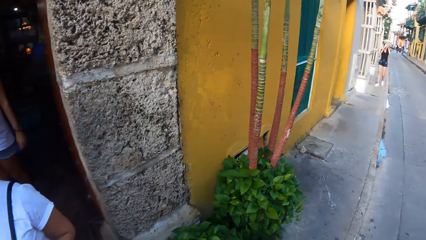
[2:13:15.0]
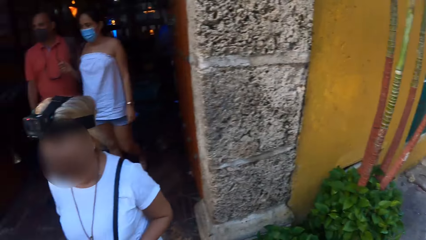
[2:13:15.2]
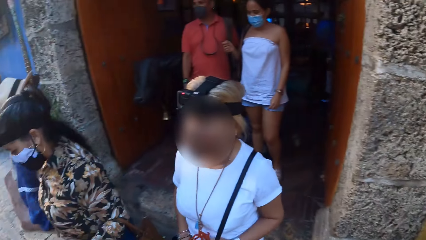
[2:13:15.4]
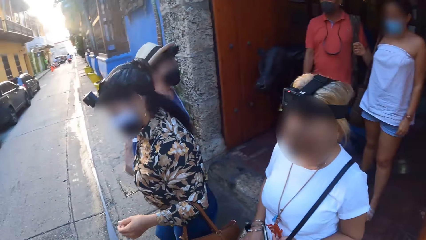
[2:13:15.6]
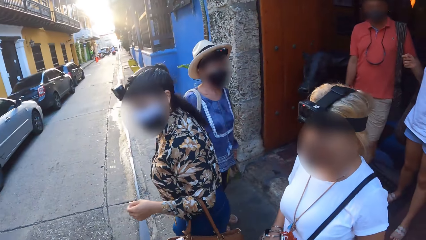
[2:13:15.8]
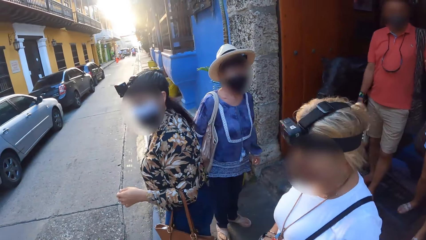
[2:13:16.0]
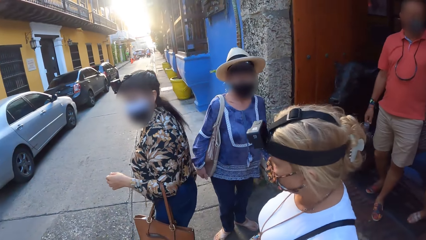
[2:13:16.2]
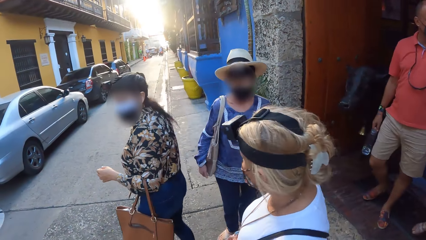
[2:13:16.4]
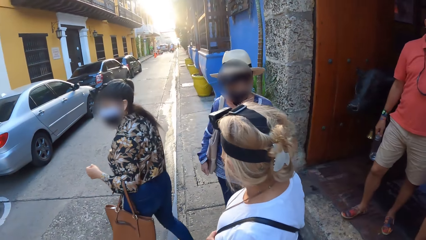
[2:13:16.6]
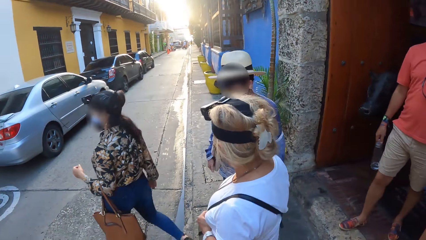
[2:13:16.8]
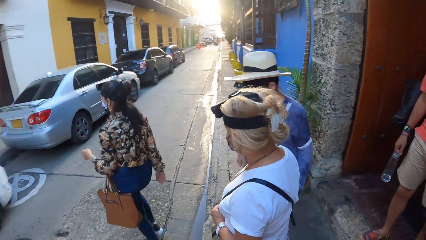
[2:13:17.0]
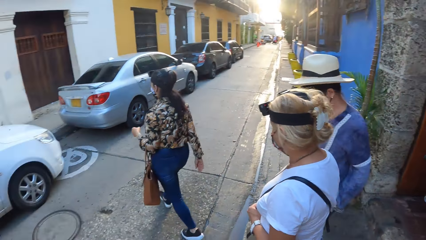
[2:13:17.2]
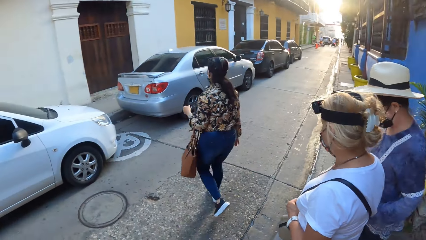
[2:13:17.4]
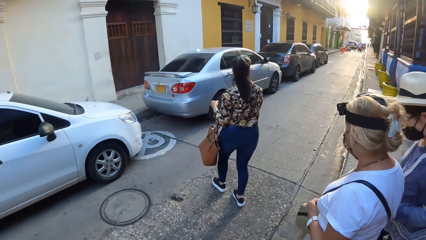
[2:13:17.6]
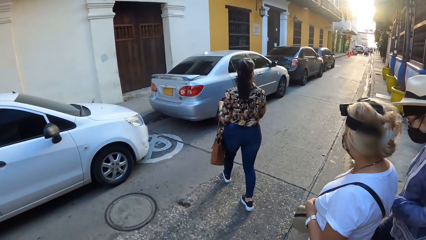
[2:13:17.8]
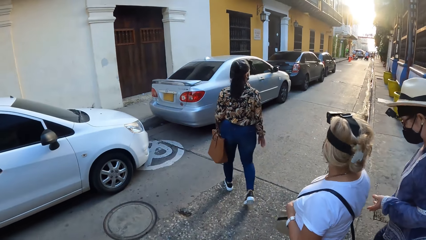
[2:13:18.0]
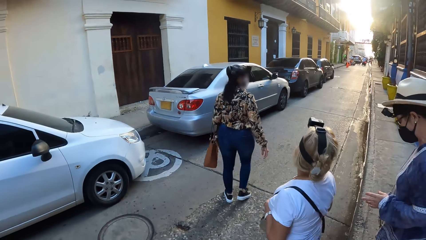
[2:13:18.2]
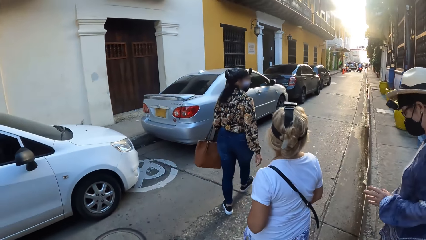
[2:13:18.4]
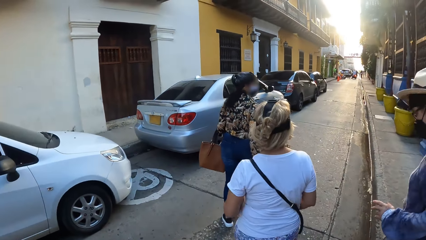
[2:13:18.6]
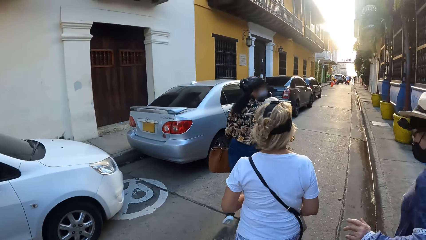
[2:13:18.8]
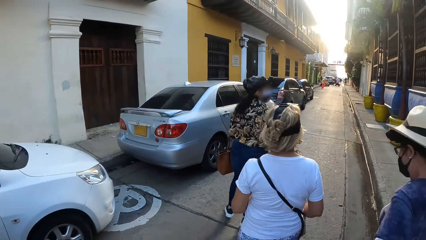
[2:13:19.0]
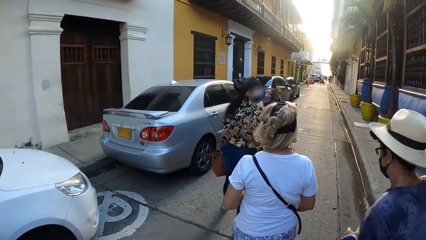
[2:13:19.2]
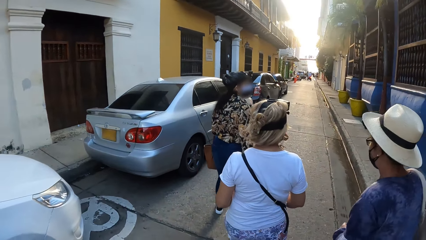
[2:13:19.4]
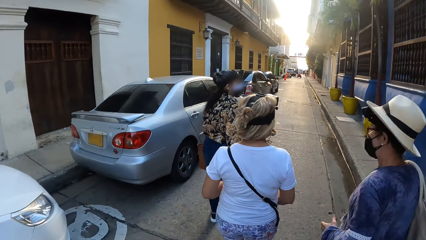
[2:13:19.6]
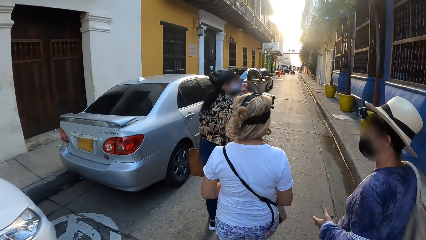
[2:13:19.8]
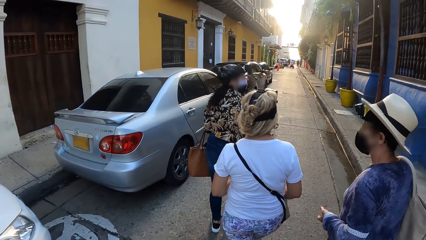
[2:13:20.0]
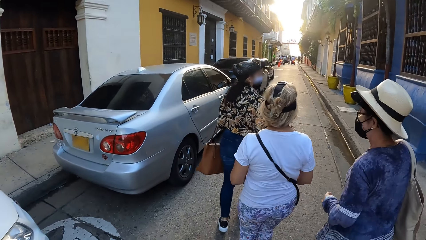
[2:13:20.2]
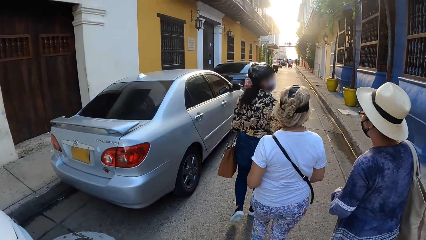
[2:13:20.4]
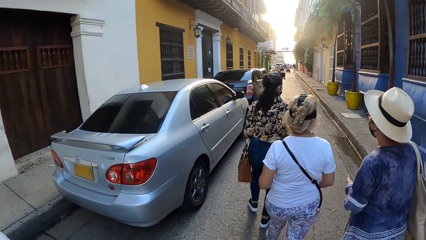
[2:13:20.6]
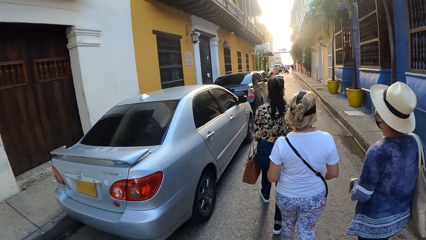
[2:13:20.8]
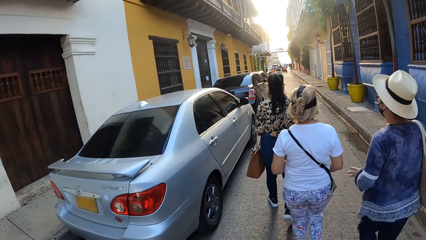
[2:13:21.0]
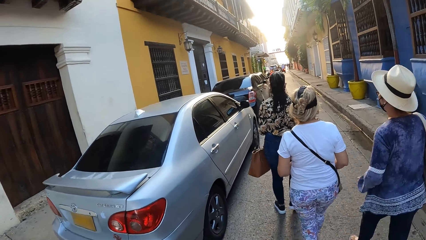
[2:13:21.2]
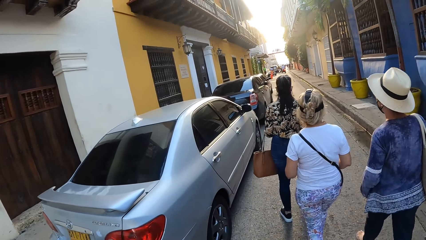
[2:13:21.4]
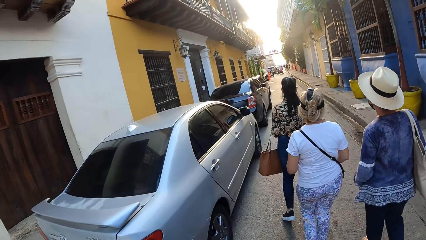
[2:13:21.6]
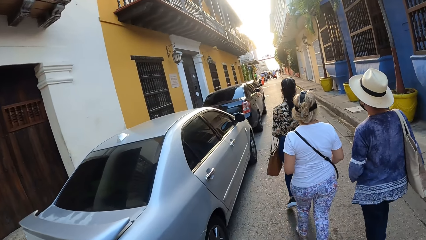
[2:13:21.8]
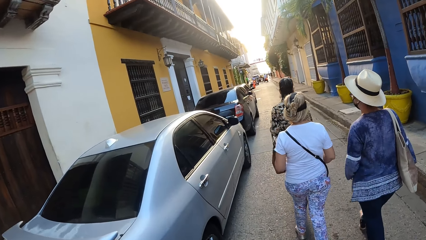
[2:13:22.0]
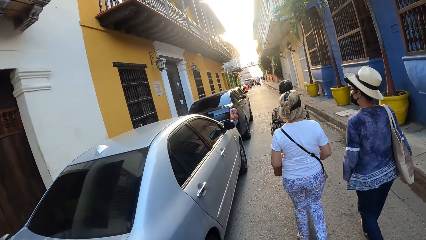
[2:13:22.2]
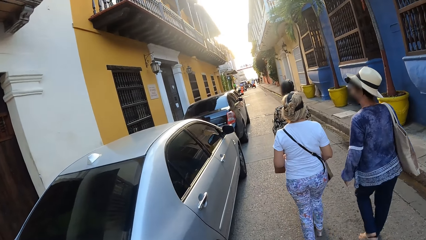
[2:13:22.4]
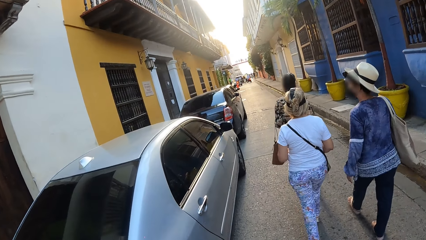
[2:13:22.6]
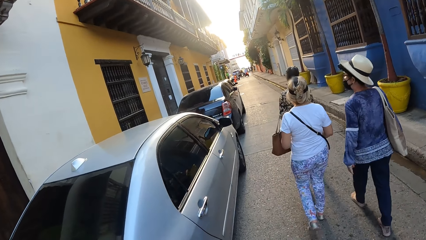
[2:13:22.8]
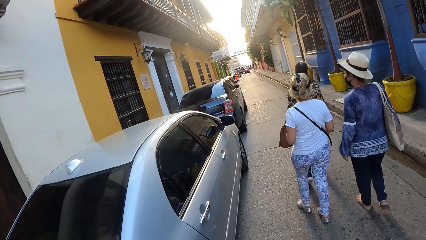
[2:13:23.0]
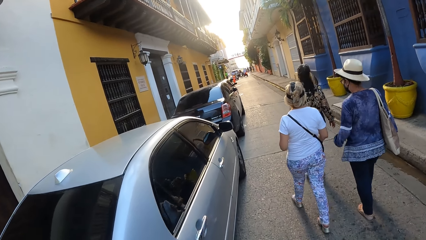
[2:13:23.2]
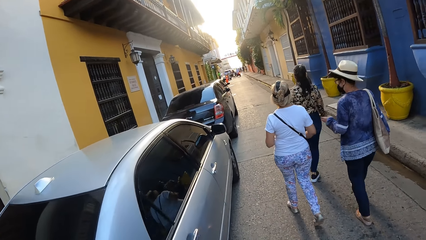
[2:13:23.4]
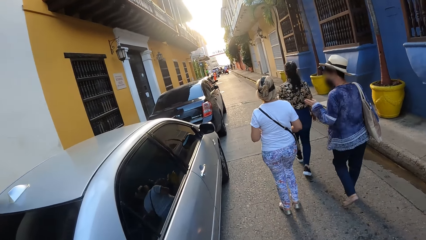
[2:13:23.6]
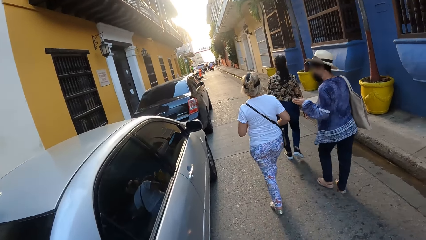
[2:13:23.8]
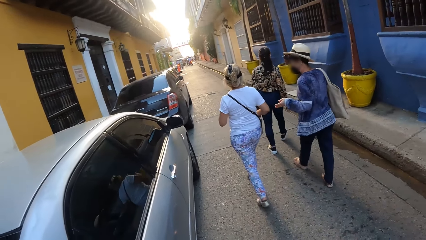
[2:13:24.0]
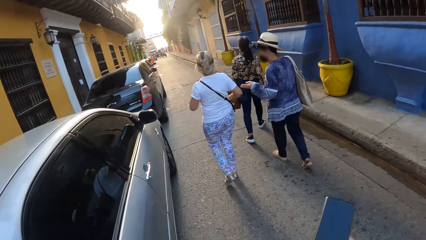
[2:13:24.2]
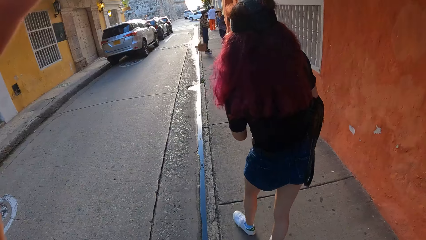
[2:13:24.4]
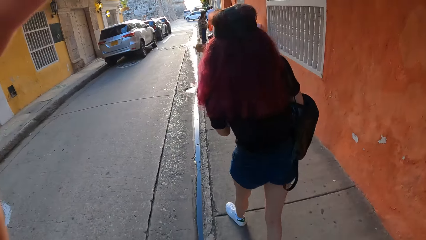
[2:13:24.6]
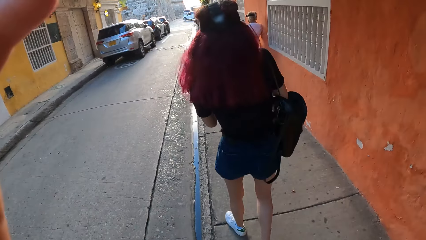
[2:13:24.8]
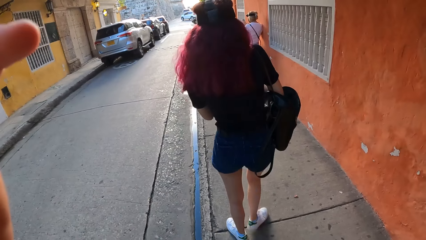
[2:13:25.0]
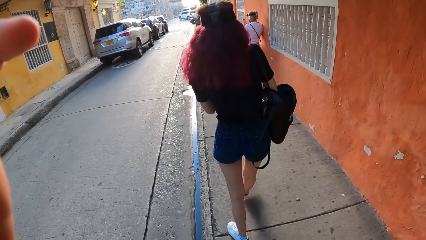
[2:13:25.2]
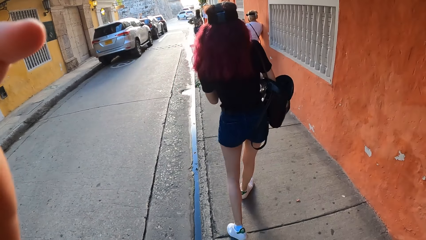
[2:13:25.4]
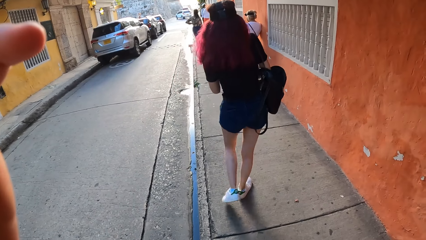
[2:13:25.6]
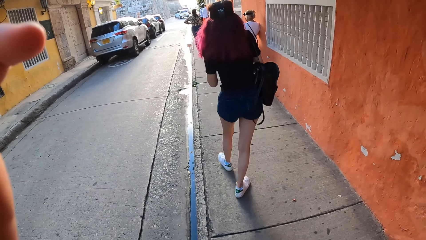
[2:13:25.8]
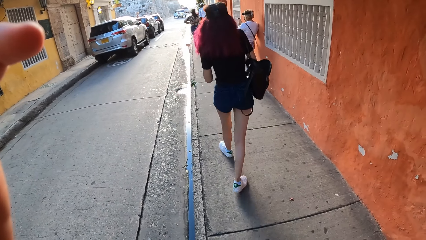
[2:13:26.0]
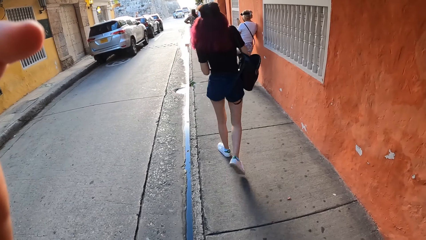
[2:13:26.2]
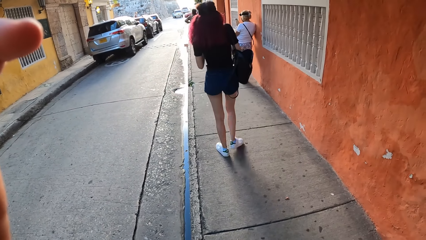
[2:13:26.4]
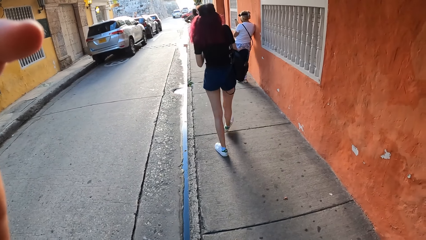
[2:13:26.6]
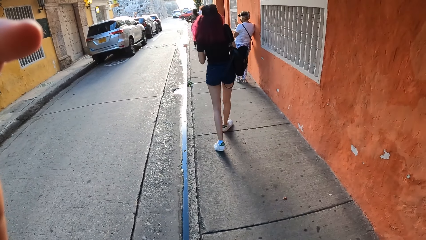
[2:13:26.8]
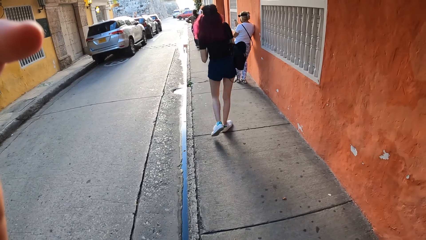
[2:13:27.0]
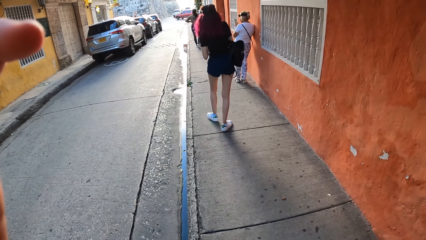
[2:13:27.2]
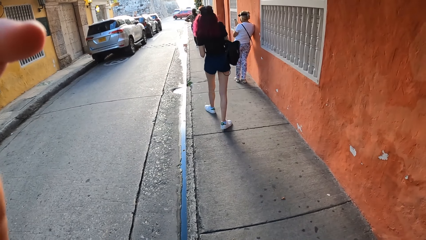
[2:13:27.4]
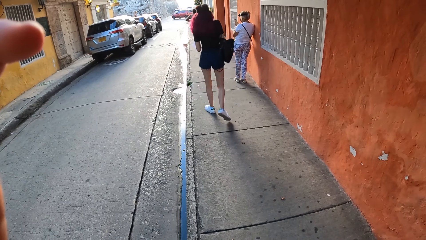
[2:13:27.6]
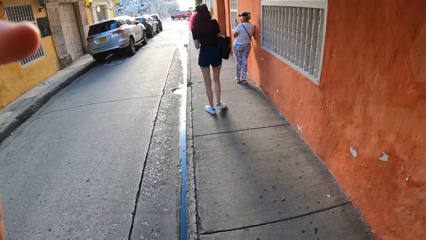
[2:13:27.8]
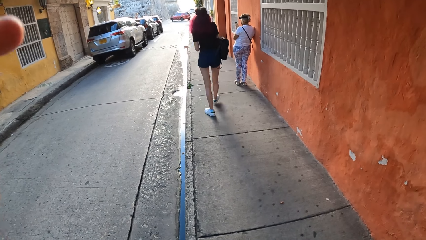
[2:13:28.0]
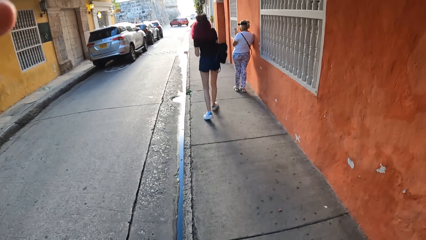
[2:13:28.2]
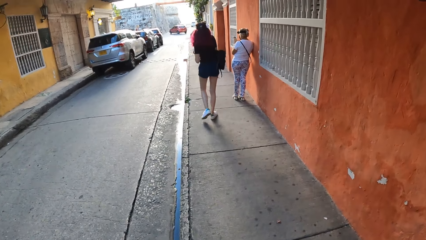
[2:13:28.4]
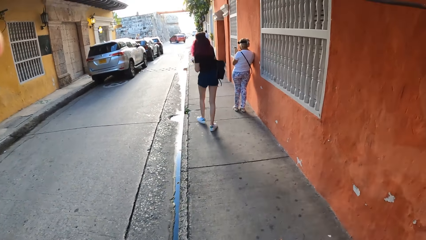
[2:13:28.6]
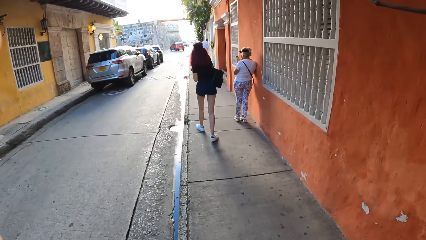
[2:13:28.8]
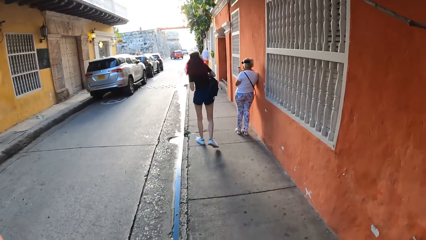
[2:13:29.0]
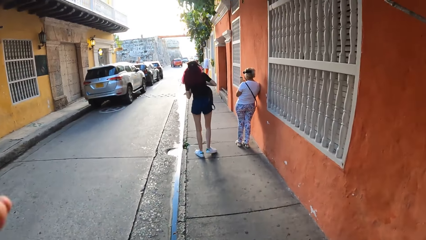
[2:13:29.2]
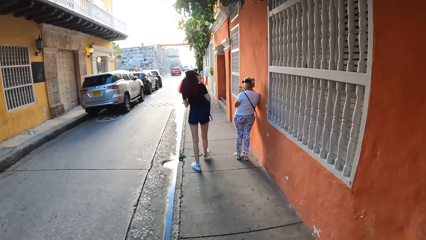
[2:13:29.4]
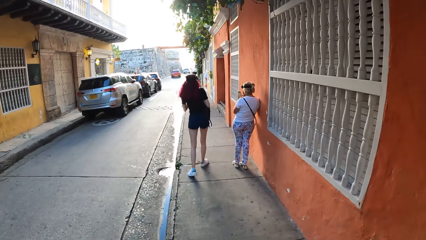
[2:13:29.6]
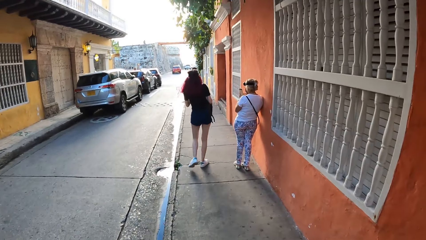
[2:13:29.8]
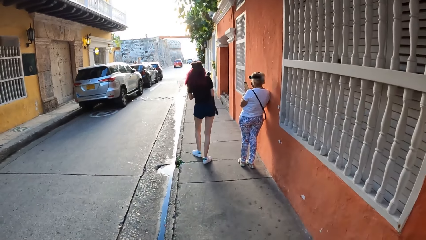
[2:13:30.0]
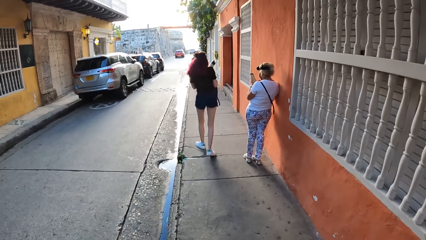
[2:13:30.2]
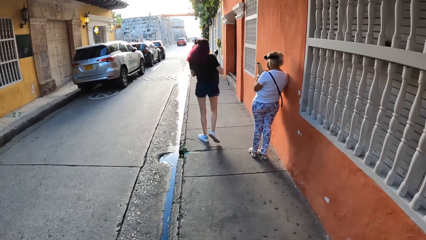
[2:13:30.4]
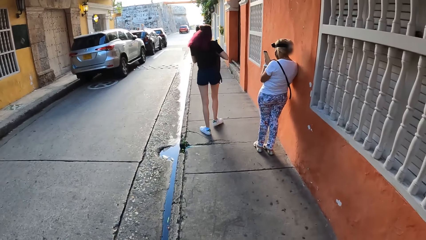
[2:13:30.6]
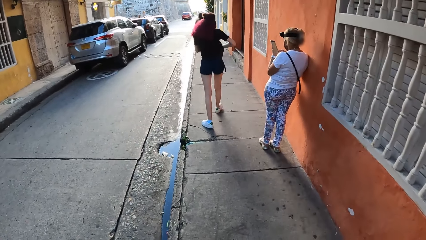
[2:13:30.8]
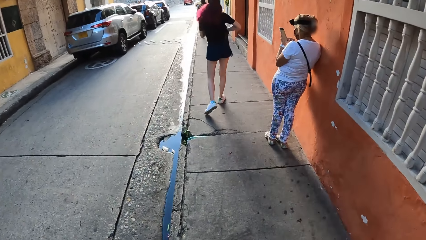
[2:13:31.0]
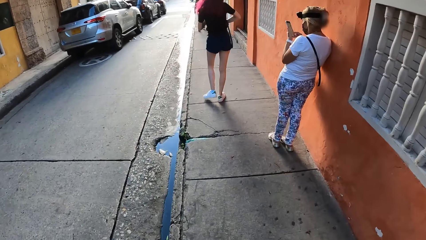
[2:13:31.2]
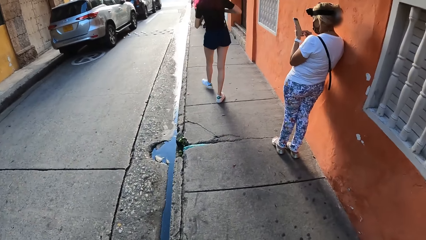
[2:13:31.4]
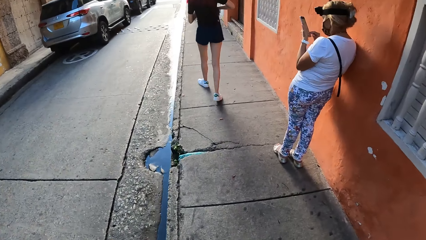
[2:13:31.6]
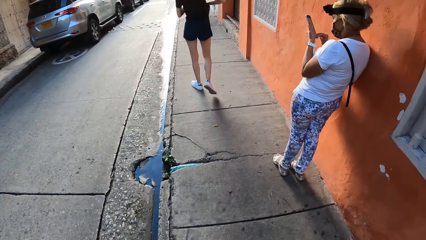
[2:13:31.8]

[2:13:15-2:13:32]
A woman walks to the casino entrance. A man walks to the casino entrance. Another woman walks on the road. A third woman walks on the road. The camera wearer walks on the road. A fourth woman walks on the road. A person talks. A fifth woman walks on the walkway. The camera wearer touches her face with her left hand. The third woman leans on a wall on the road. The second woman walks on the walkway. The camera wearer walks on the walkway.
